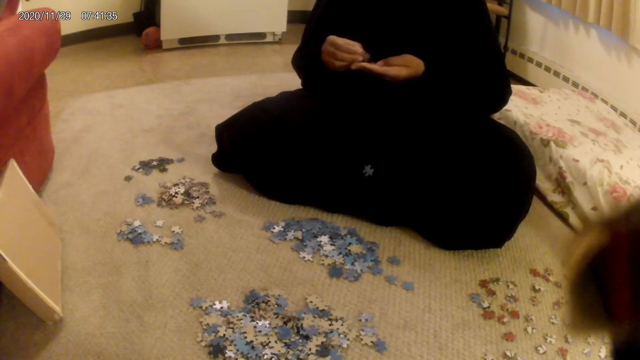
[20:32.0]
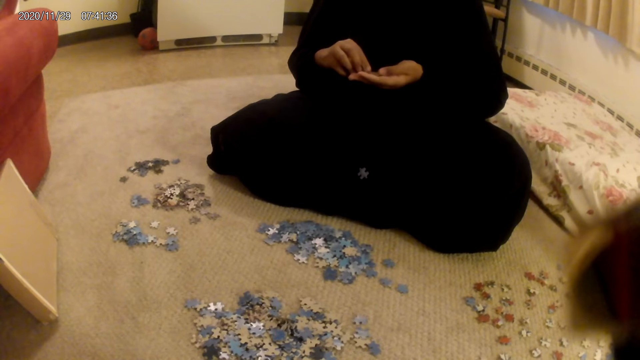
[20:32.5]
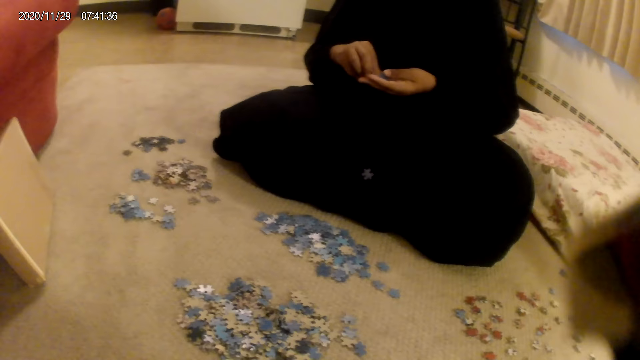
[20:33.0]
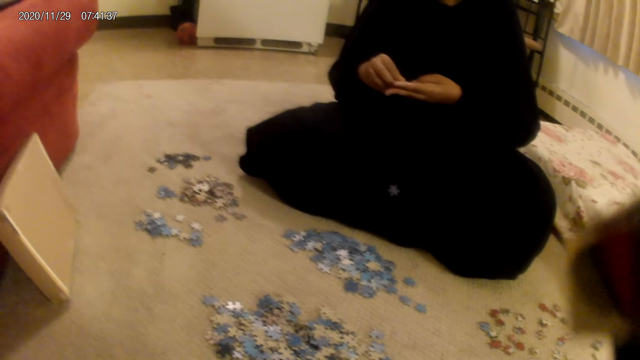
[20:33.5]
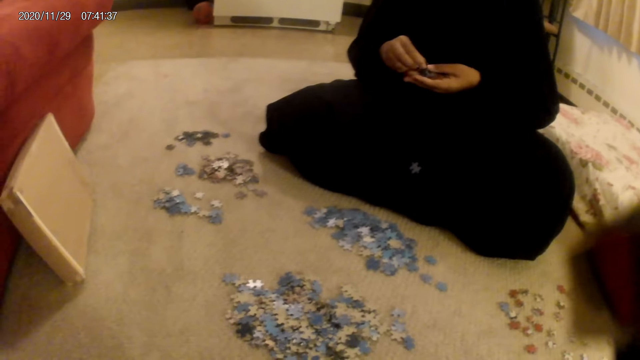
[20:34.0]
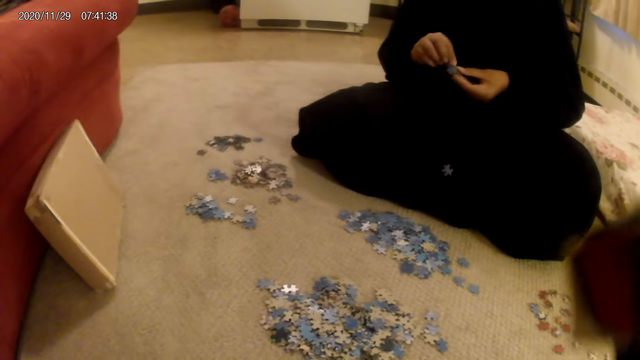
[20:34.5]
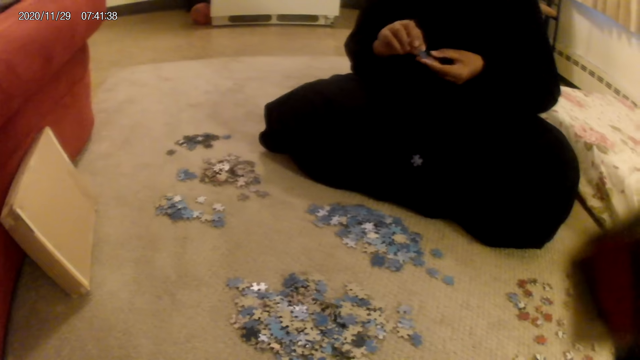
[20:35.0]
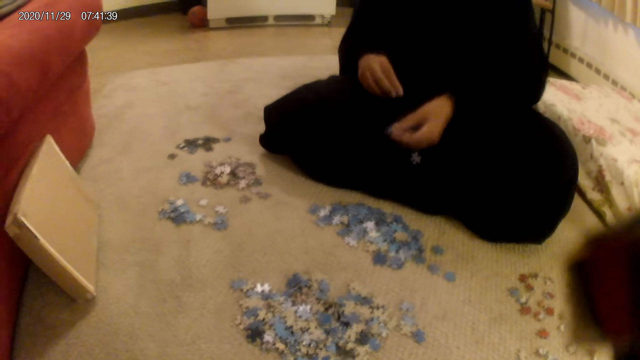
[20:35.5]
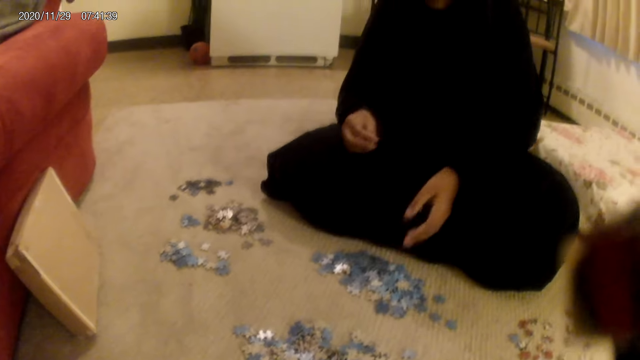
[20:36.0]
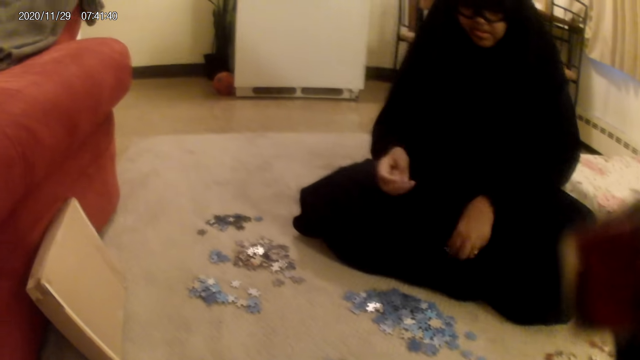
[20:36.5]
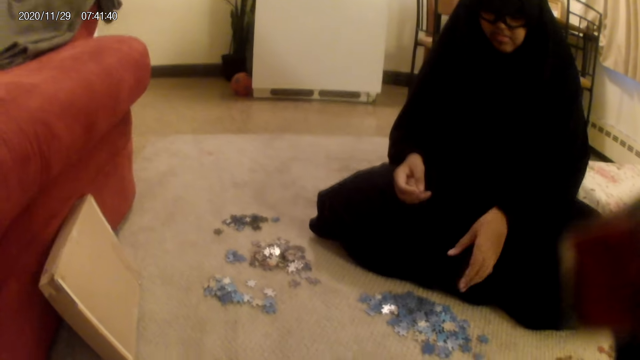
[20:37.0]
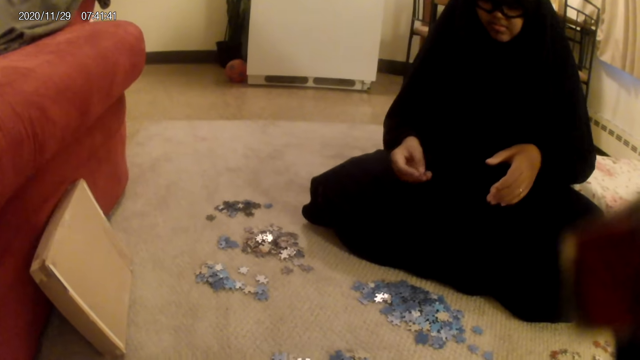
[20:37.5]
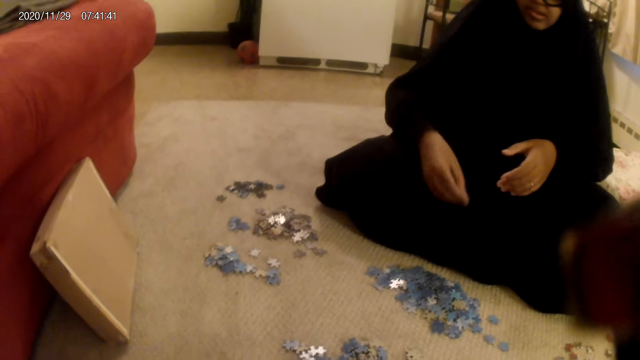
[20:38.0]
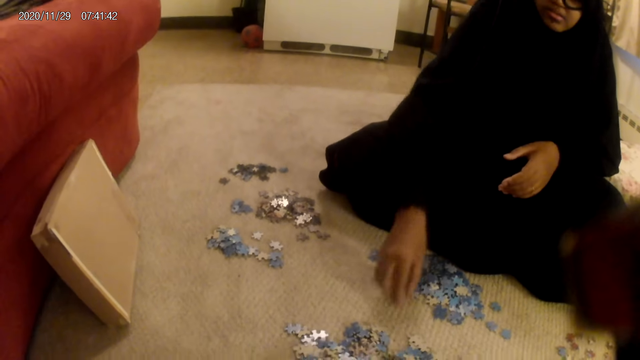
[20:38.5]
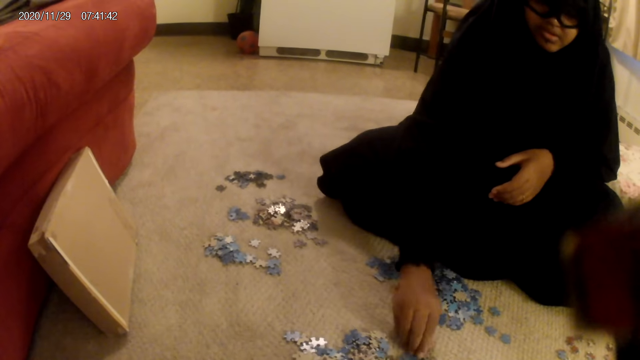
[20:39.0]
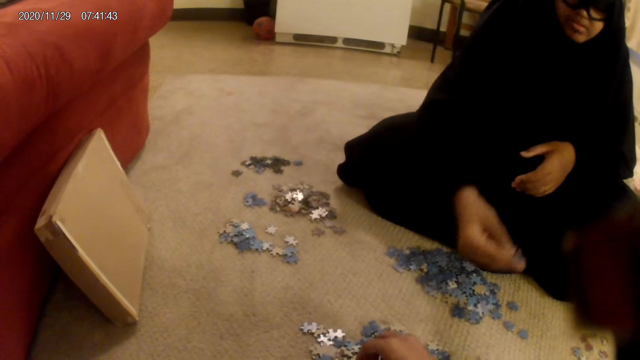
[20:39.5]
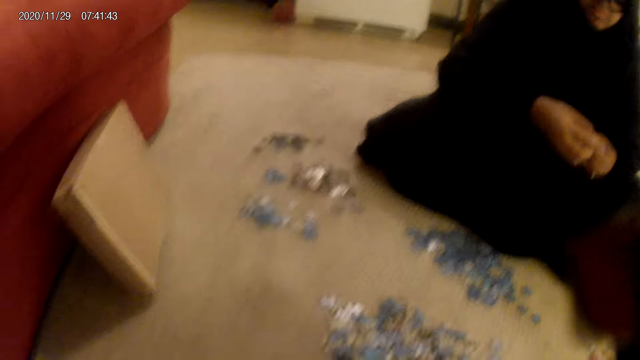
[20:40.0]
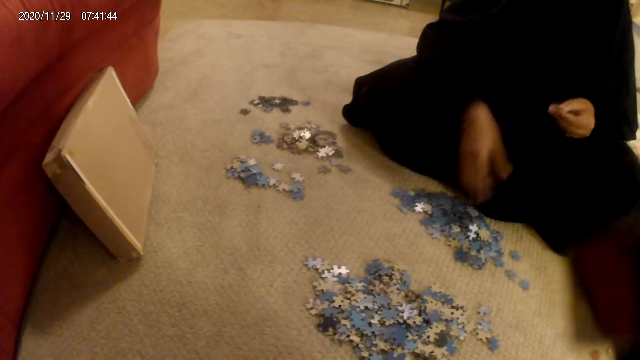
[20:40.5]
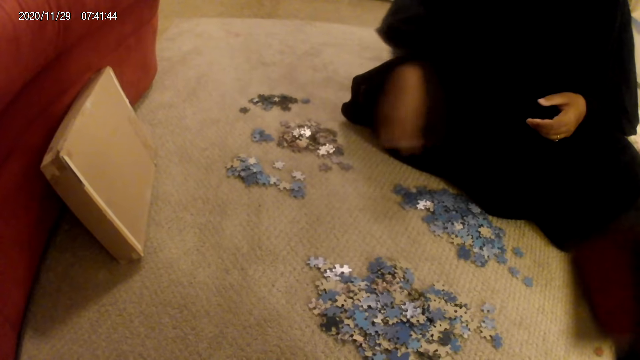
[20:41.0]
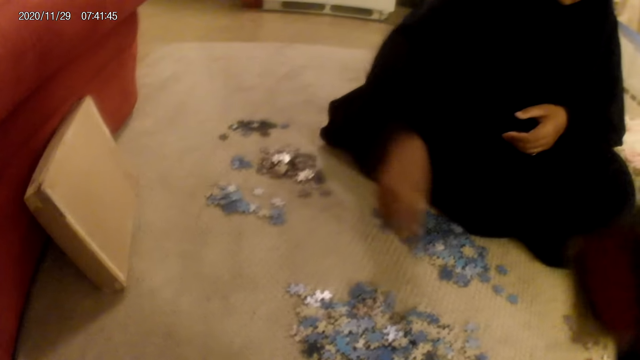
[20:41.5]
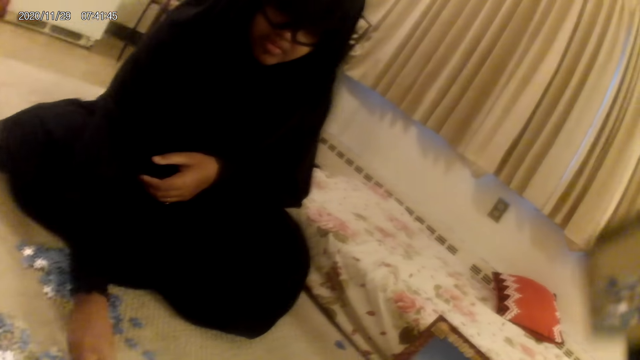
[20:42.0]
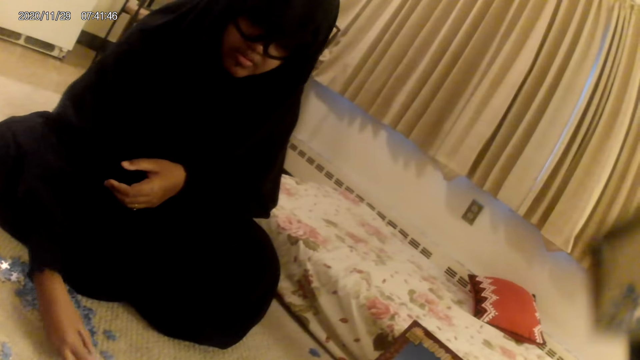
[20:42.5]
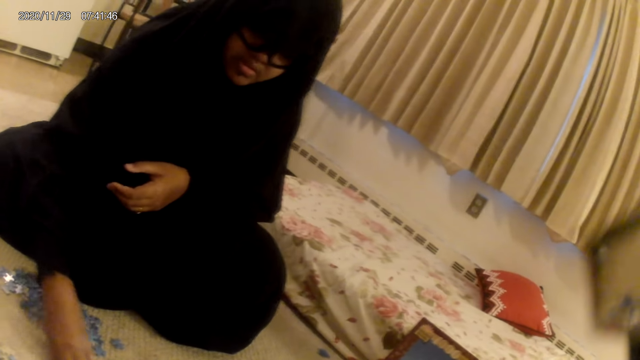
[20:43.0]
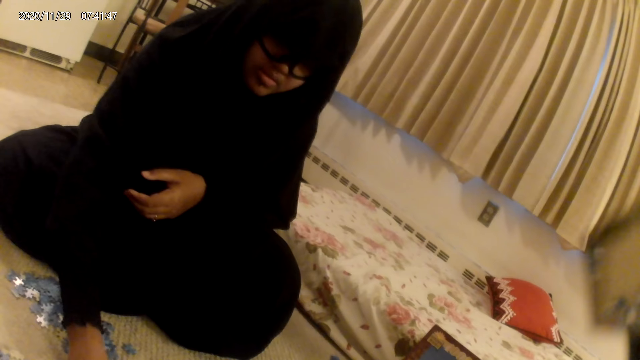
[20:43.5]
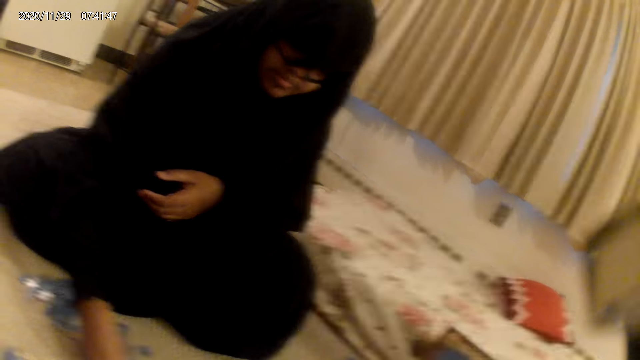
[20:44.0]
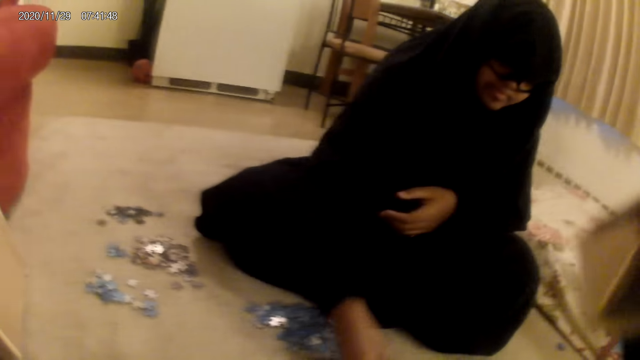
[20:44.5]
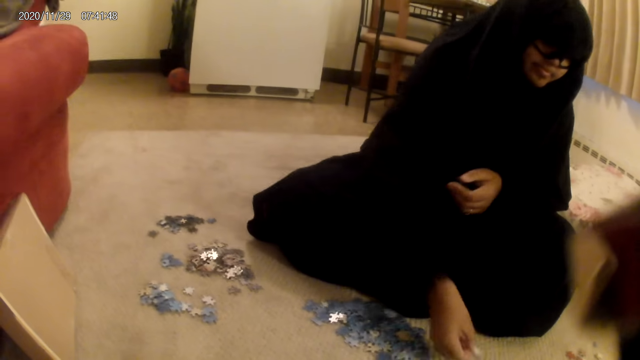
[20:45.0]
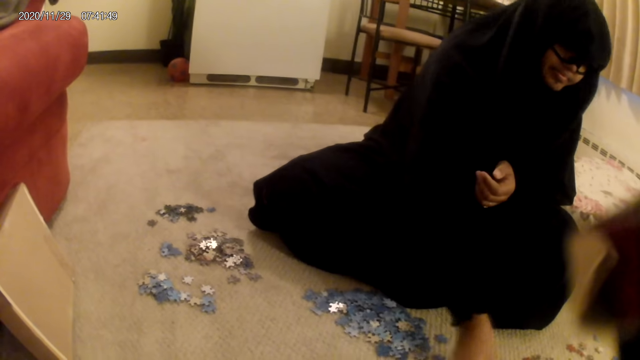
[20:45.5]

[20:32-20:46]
A woman sorts a card in the hand, drops the card on the hand, picks the card from the floor, and drops the card on the floor. The camera wearer looks around. The woman moves the cards on the floor and picks up a jigsaw puzzle piece.

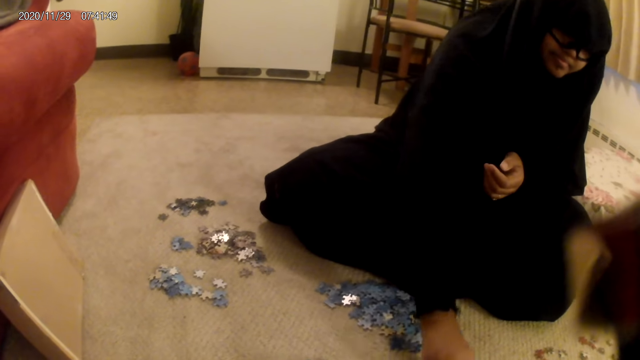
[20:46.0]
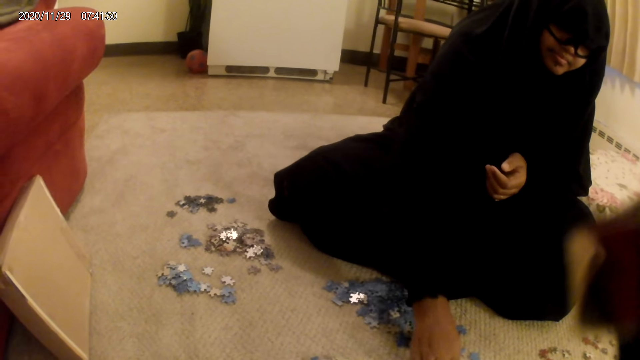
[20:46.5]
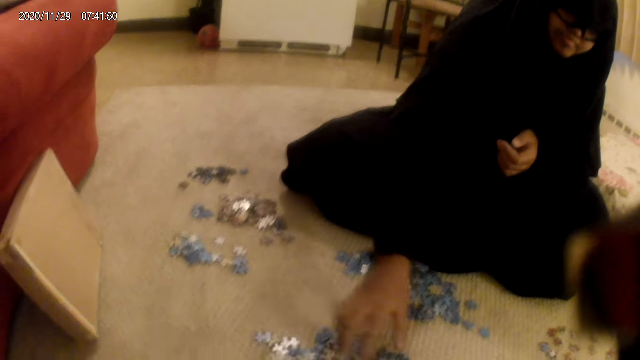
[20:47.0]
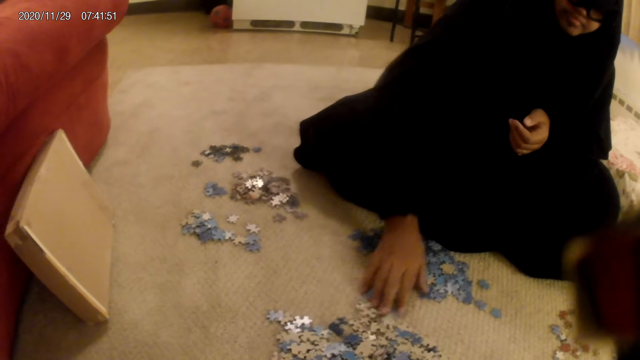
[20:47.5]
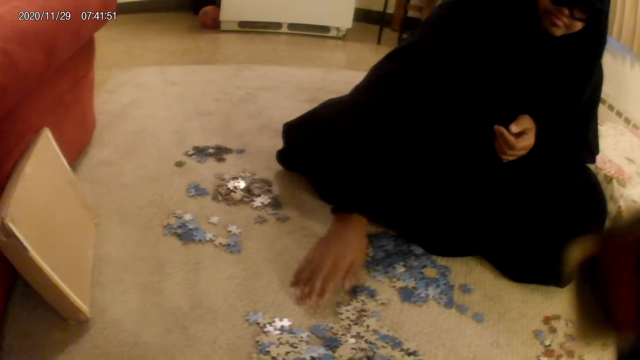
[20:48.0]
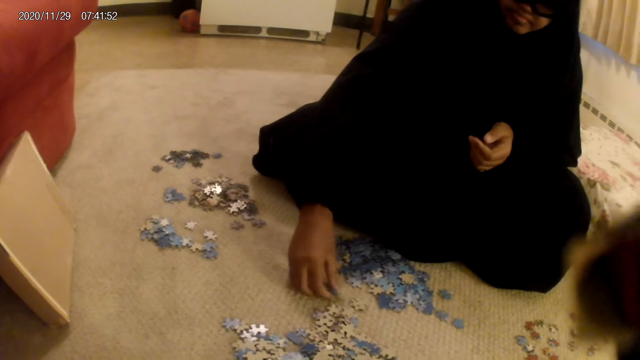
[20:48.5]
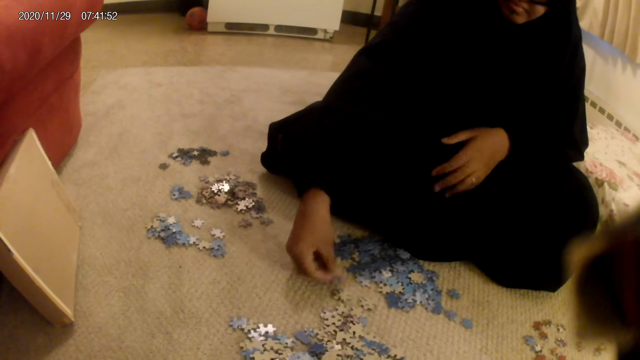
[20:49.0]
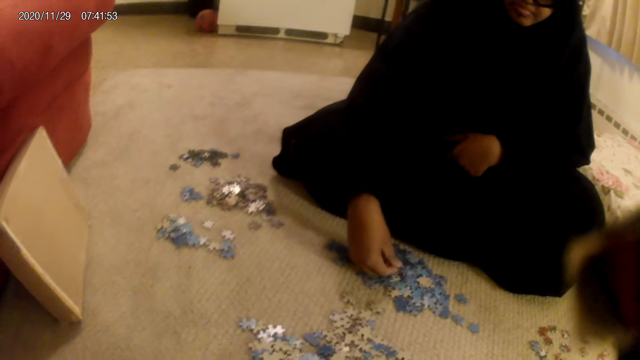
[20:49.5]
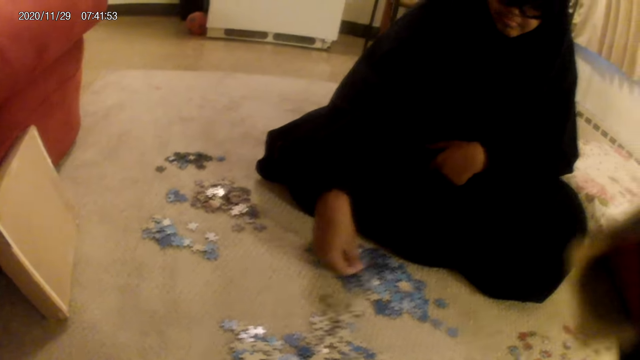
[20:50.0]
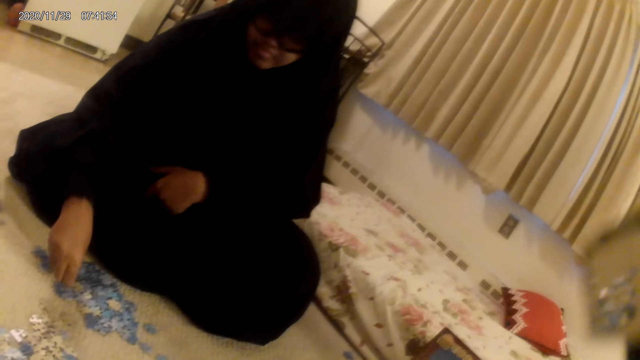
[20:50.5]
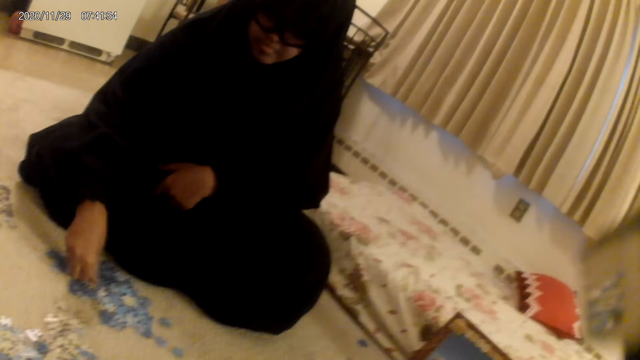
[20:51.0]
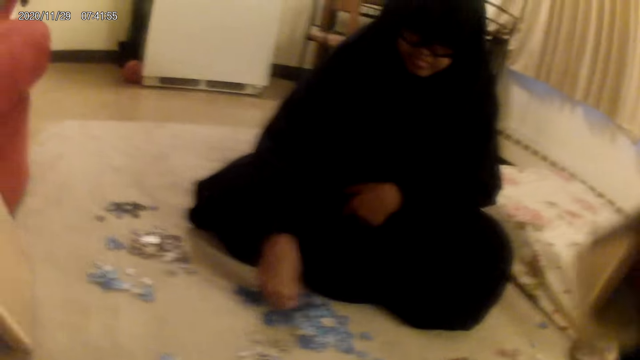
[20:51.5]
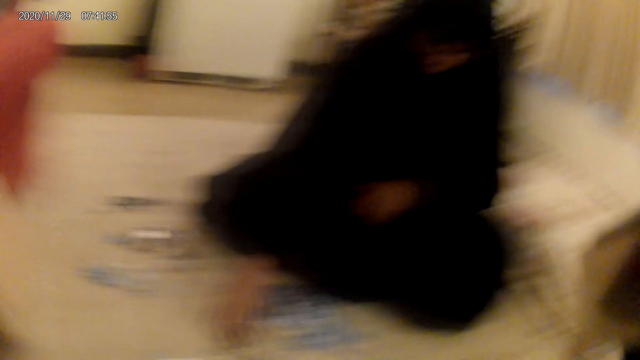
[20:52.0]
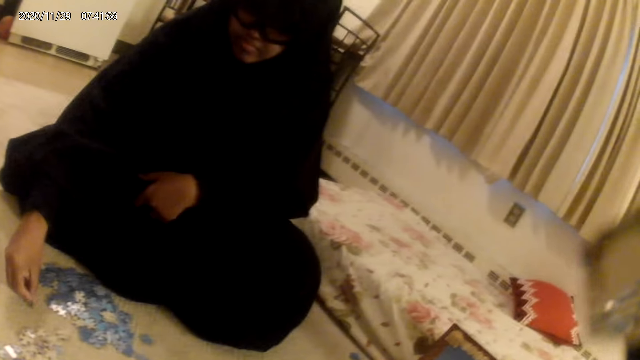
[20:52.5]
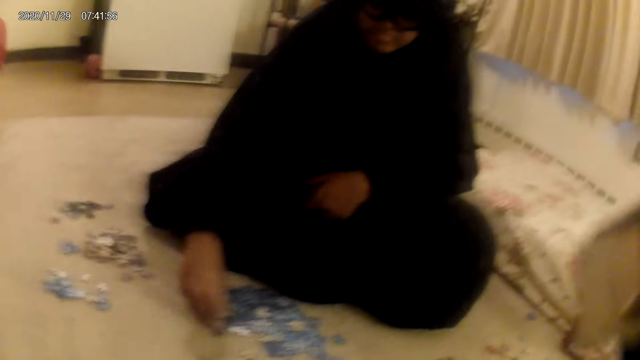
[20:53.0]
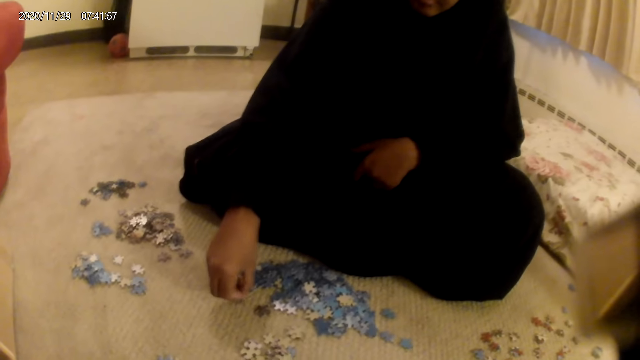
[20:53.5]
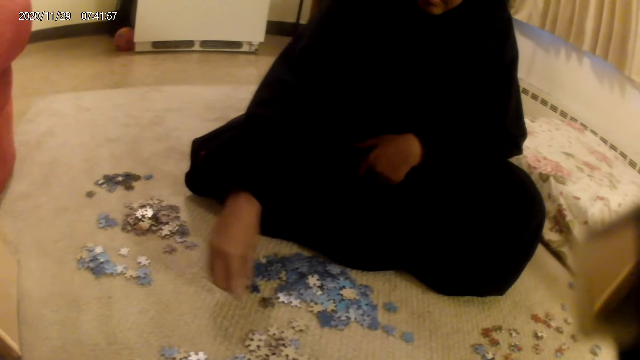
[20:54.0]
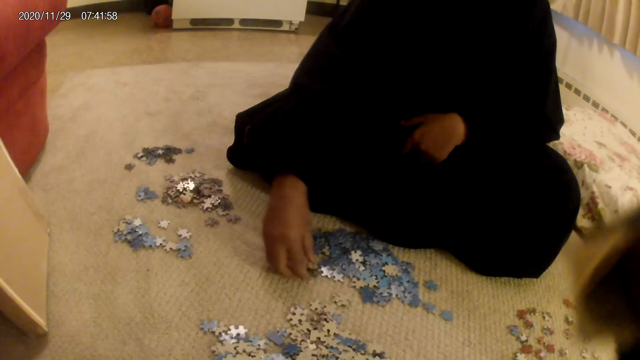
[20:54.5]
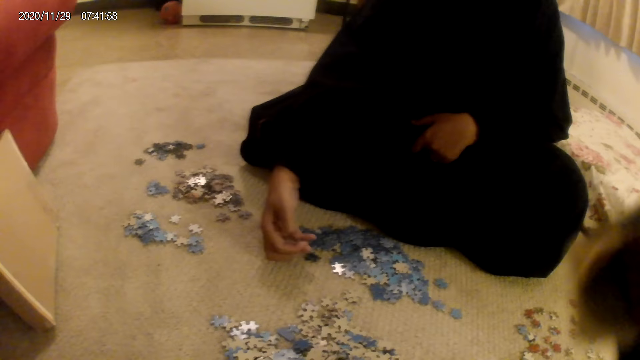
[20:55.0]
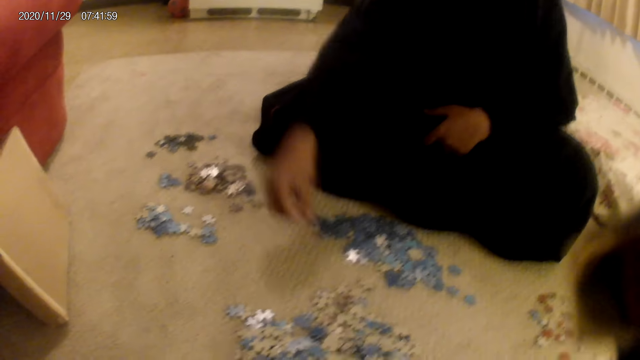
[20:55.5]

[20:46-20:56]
A person moves the jigsaw puzzle pieces and picks up a jigsaw puzzle piece.
